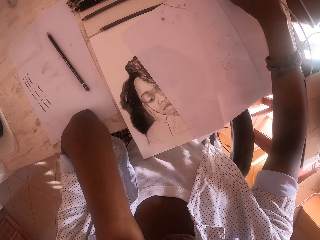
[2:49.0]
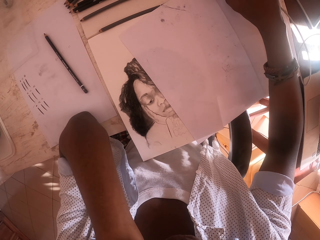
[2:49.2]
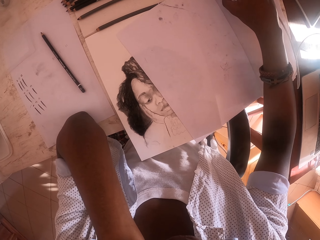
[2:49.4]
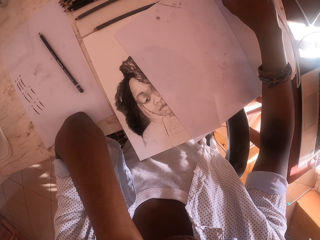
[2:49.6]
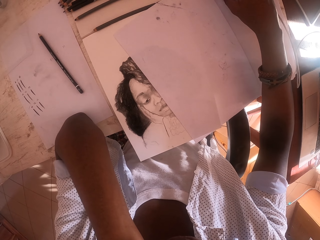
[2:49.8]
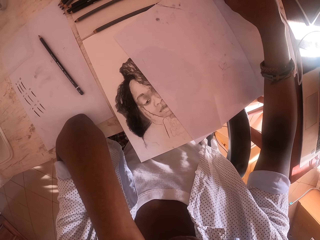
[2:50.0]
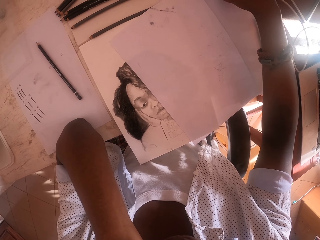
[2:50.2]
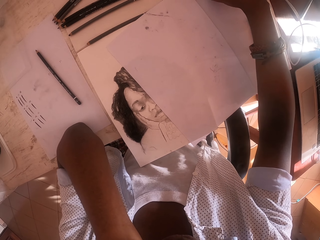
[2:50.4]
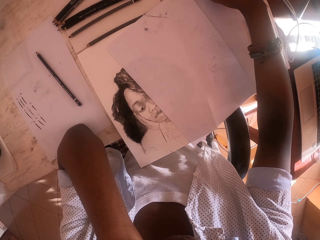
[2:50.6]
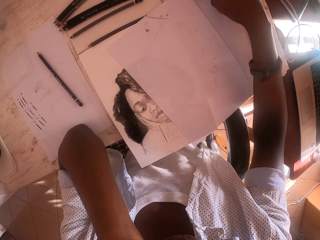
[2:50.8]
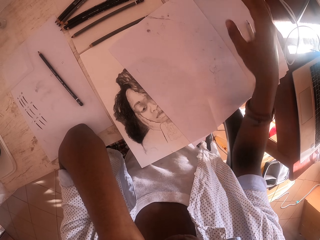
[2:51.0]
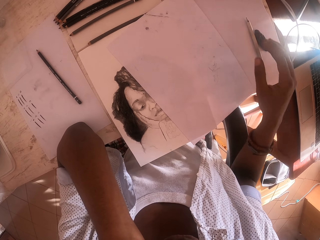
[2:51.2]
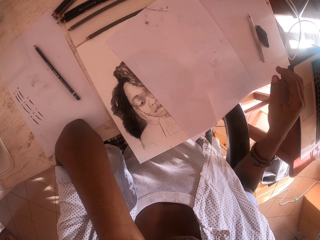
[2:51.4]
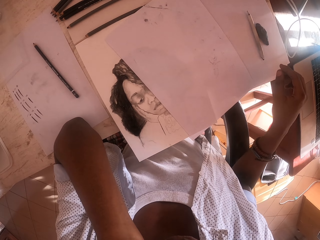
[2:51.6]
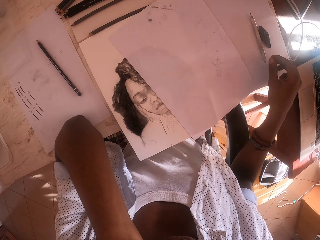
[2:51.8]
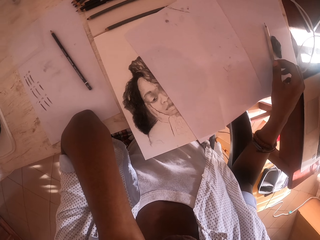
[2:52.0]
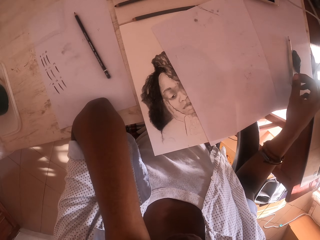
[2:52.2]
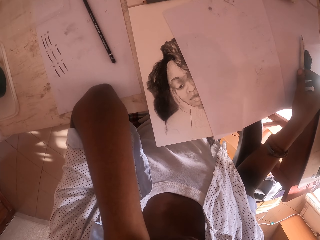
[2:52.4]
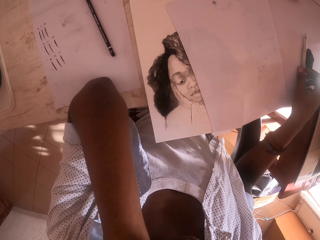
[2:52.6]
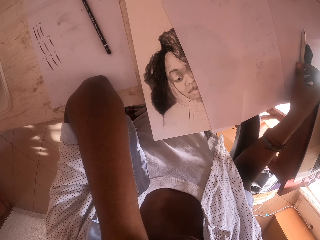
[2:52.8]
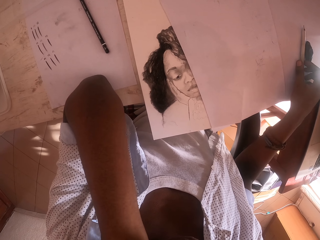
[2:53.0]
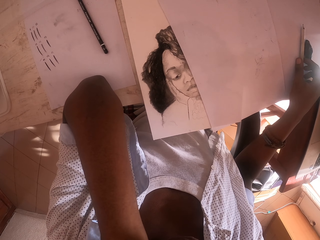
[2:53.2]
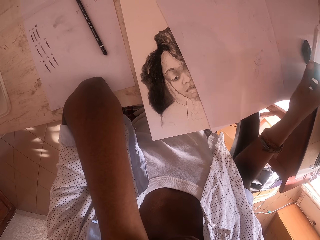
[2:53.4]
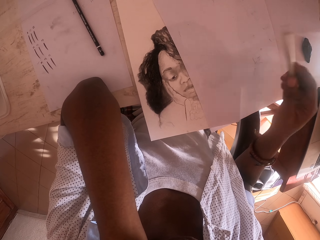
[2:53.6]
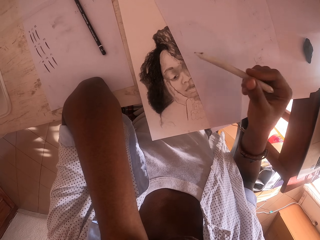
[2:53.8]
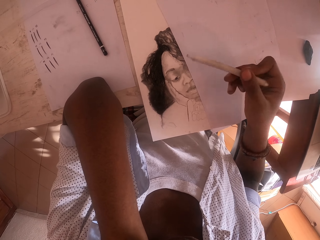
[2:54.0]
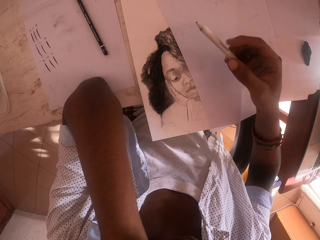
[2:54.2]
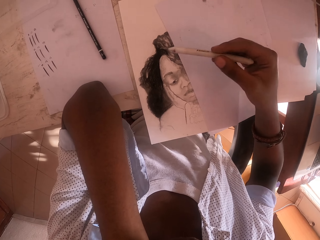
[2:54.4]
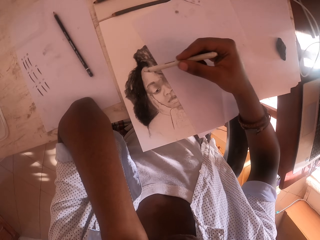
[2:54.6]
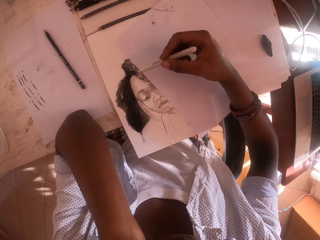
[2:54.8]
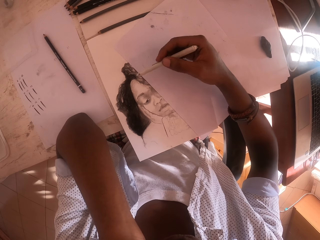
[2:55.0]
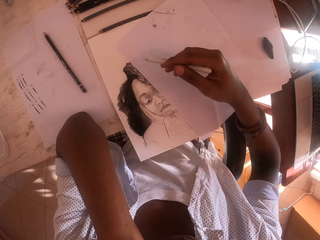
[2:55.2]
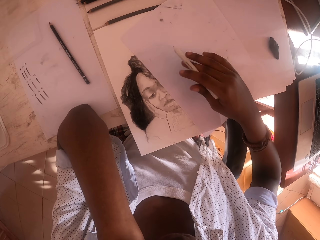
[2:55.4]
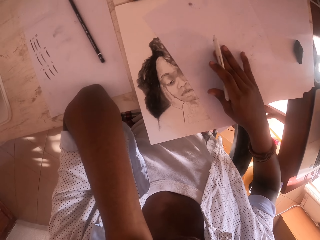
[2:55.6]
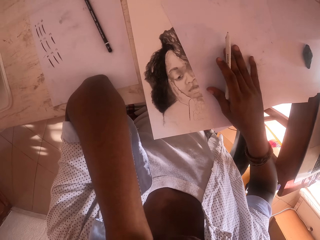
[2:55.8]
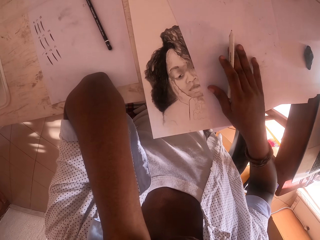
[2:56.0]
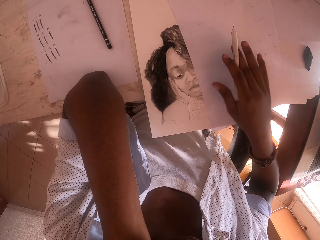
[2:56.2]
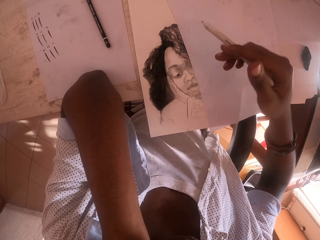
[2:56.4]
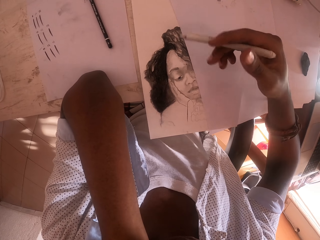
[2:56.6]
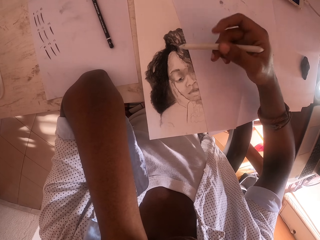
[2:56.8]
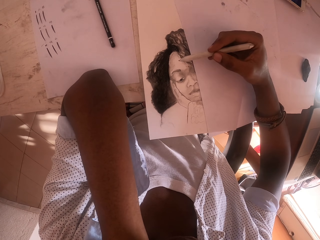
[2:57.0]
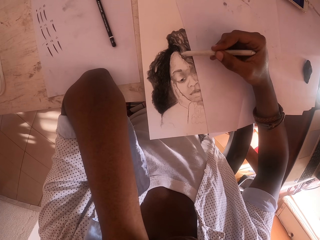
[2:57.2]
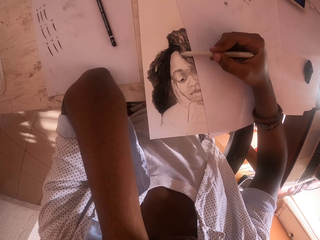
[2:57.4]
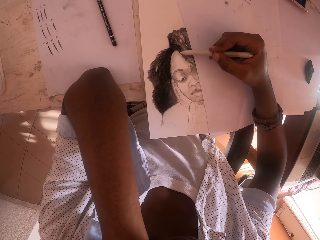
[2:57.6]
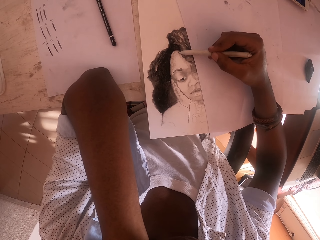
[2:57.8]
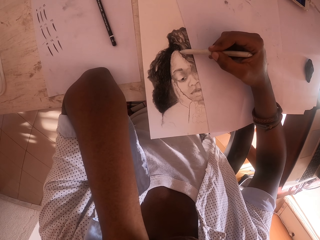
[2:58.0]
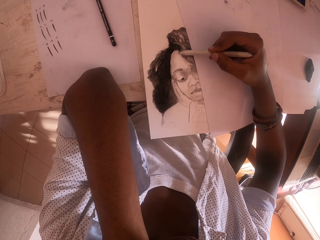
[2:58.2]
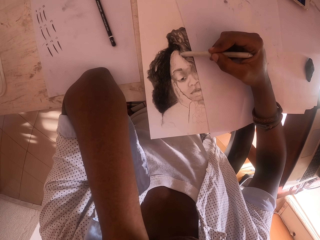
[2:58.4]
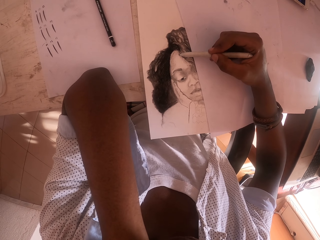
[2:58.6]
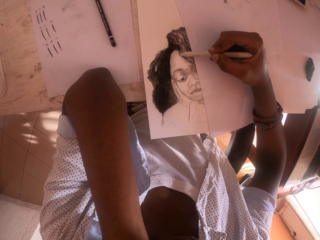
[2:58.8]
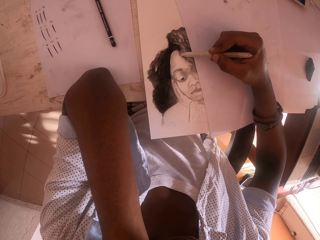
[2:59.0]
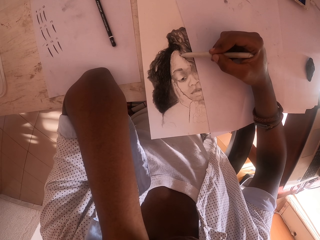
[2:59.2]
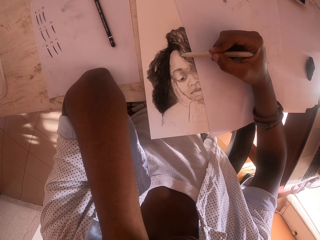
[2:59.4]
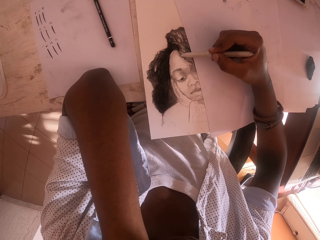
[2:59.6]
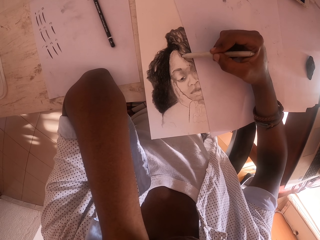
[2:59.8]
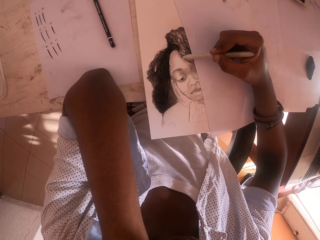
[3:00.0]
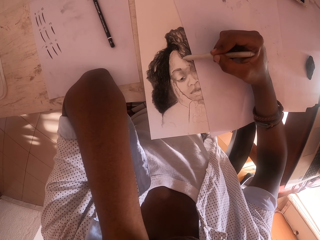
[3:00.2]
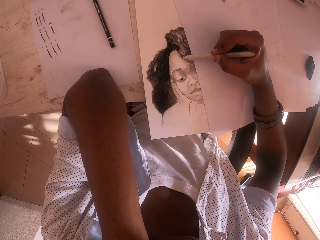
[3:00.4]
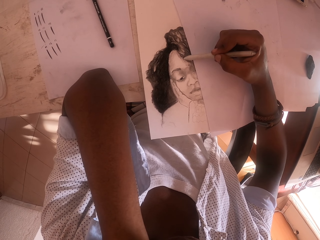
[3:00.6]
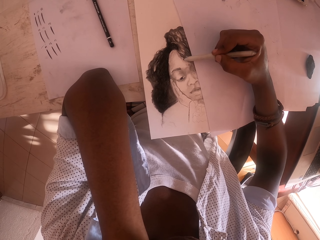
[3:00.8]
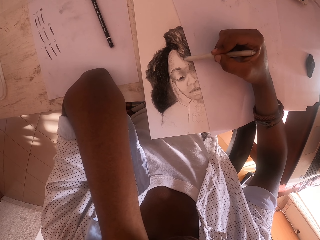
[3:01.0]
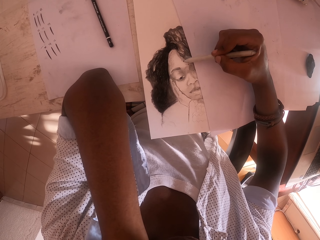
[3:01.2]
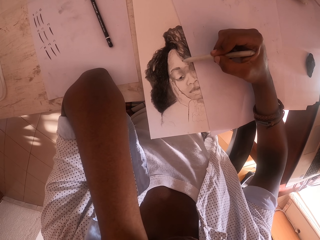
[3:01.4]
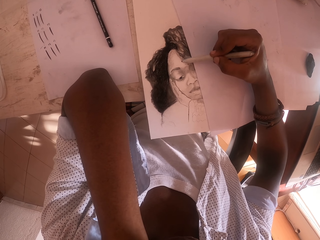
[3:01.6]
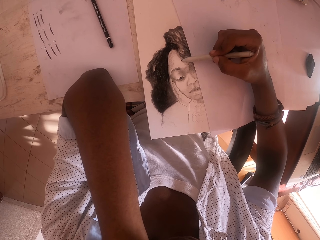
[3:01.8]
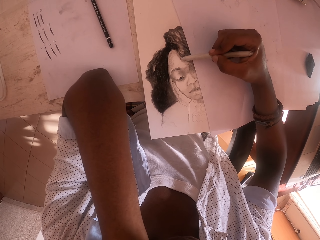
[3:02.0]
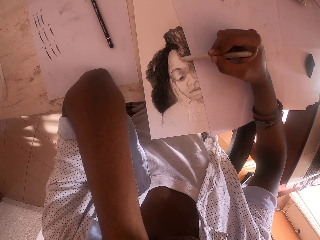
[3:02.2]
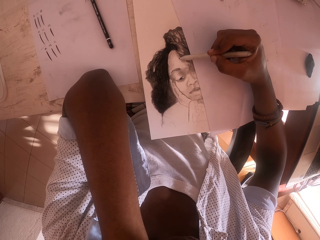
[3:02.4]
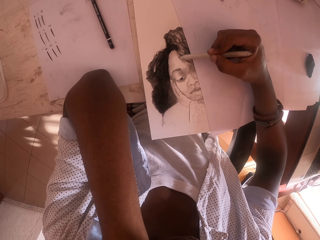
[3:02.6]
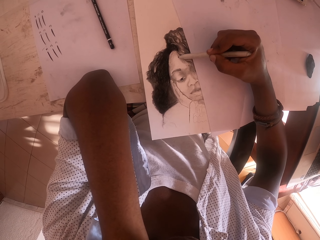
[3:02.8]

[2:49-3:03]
The camera wearer looks at his phone. He returns hands. He picks a pen from the table. He holds the pen. He holds a paper with the right hand. He holds the pen on the paper. He draws on the paper.

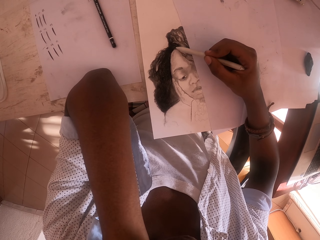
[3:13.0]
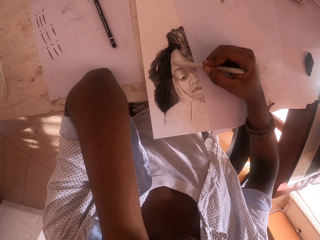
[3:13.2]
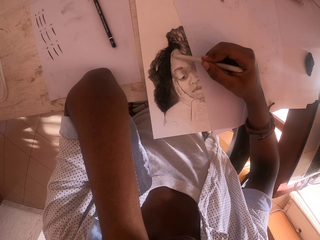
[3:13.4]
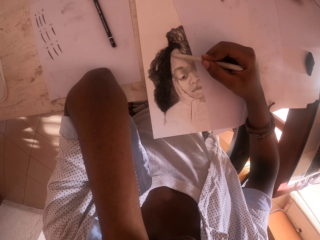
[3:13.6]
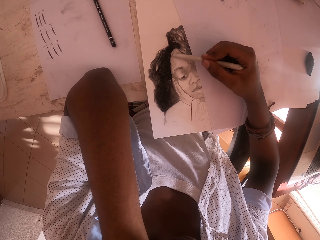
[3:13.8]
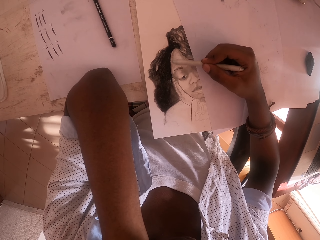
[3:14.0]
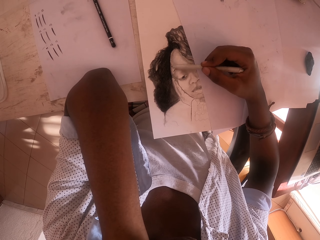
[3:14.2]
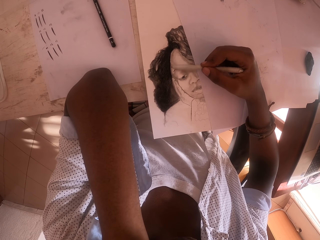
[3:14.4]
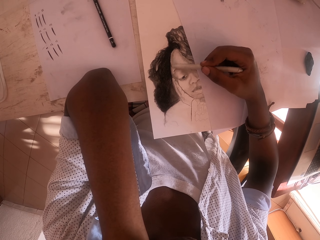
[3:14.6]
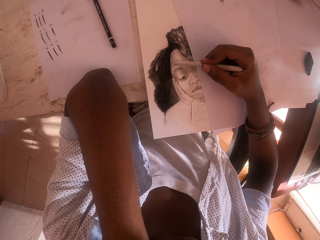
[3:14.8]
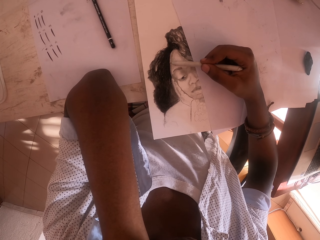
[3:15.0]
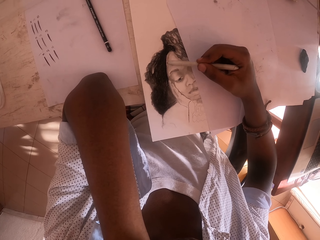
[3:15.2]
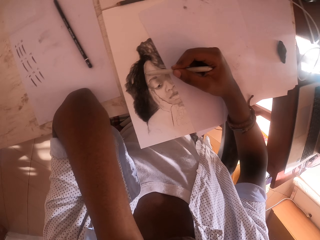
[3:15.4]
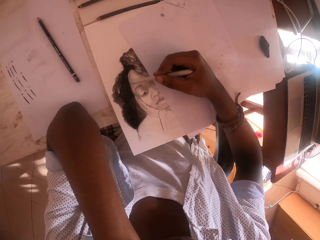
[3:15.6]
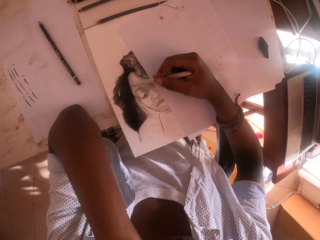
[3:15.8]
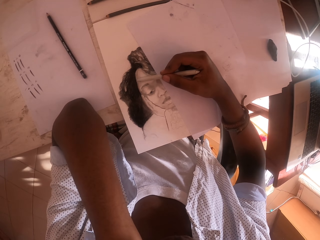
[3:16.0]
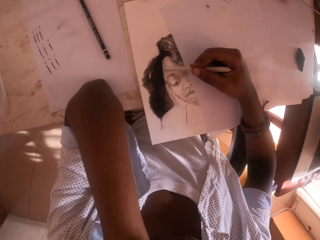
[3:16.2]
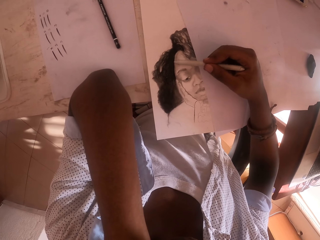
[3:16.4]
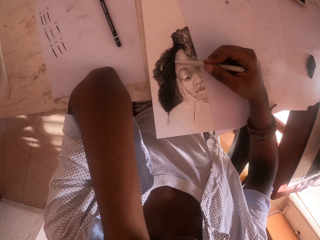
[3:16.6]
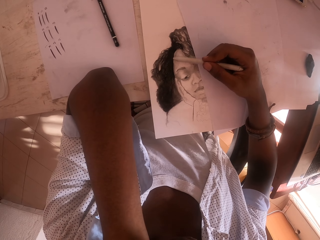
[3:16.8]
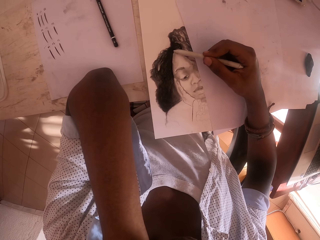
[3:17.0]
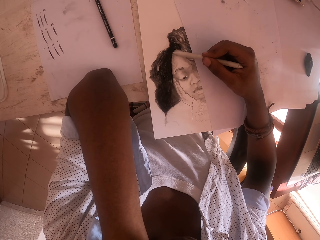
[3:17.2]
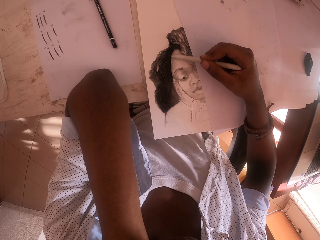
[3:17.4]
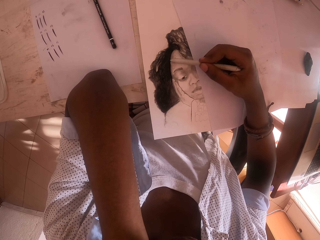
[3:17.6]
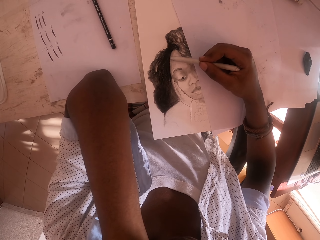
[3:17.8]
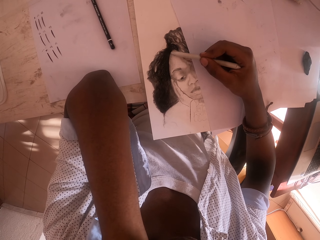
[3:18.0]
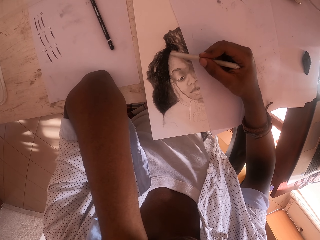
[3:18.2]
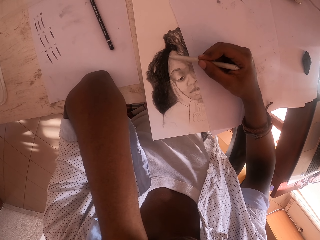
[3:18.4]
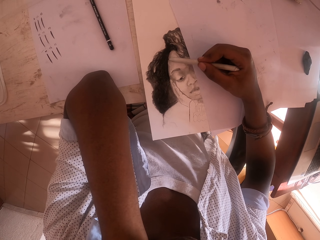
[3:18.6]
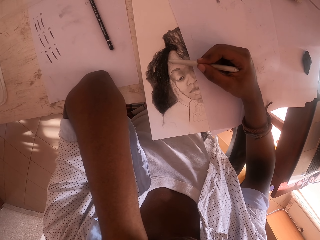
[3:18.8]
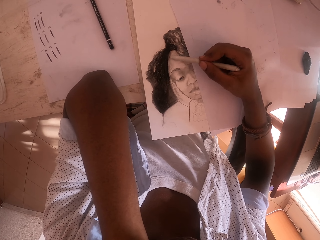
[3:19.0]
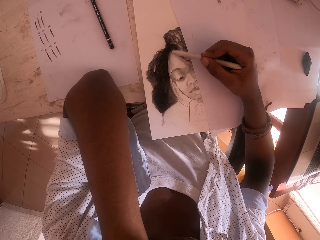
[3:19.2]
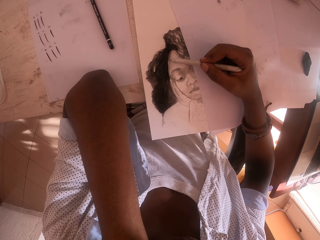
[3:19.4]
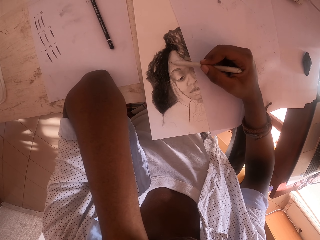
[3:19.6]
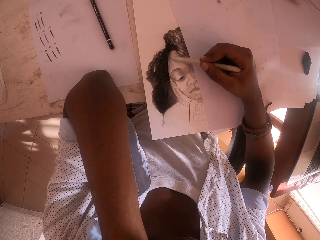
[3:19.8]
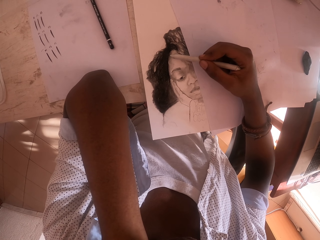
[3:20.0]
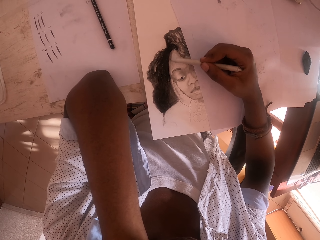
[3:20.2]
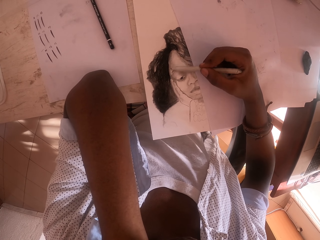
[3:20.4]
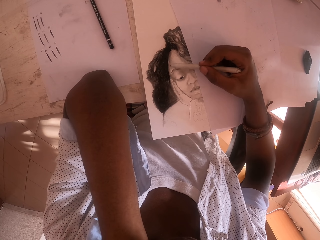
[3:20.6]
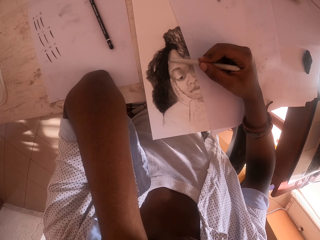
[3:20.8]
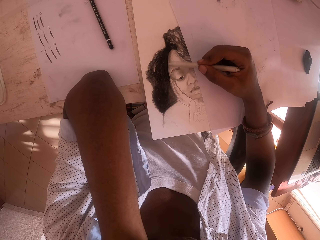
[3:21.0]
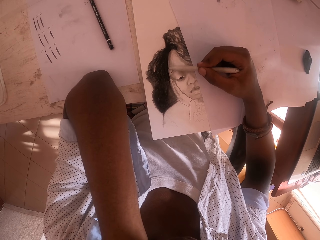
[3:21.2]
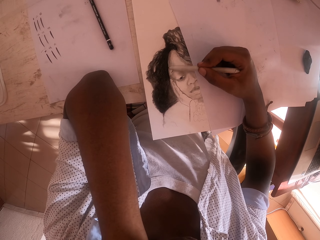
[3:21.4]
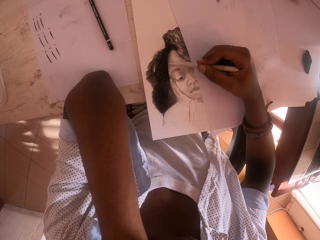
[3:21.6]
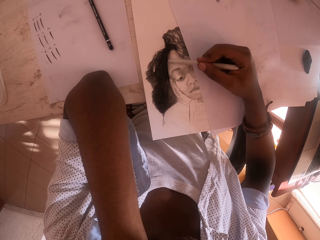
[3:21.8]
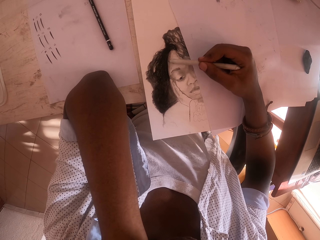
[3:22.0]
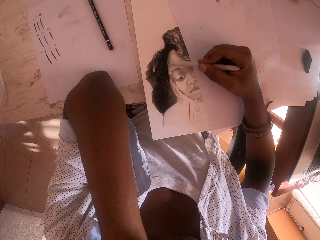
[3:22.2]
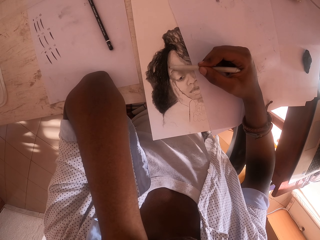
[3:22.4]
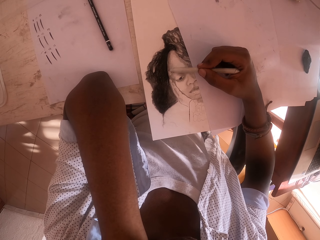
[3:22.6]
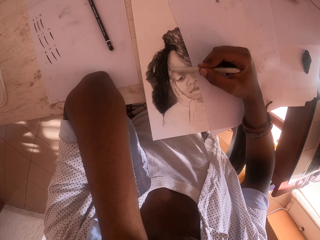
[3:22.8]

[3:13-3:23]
The camera wearer turns the head. They draw on the paper.
